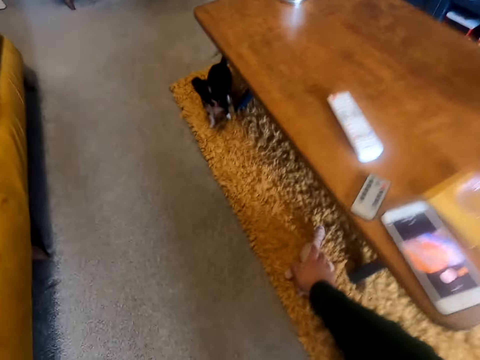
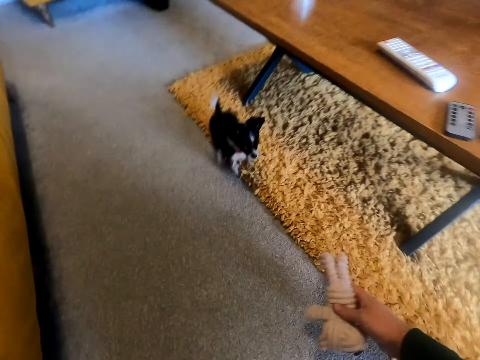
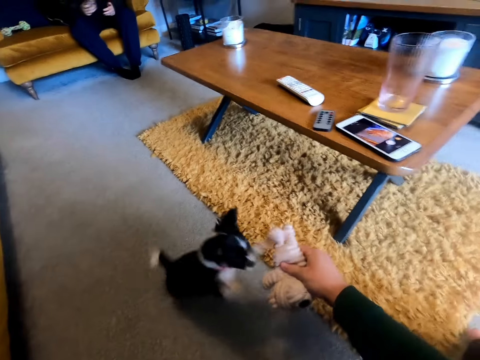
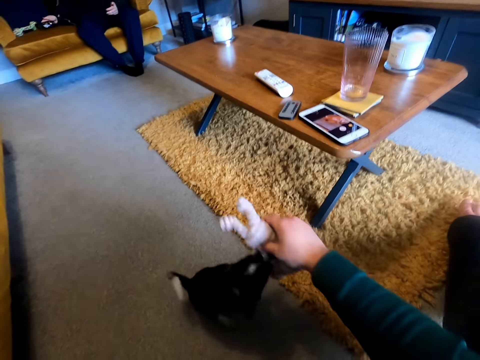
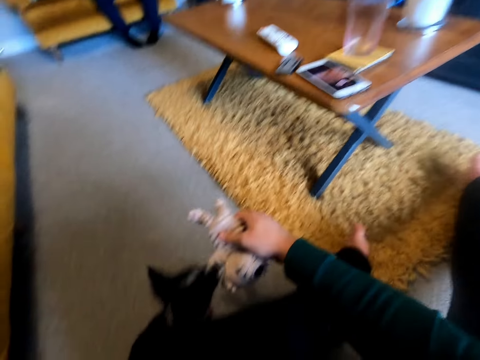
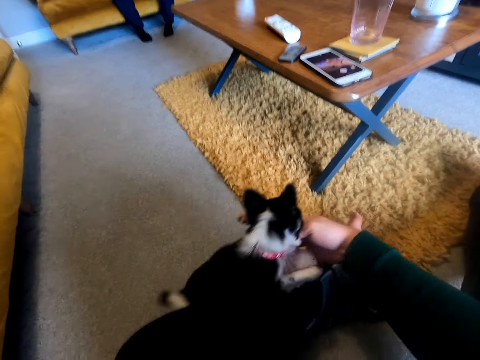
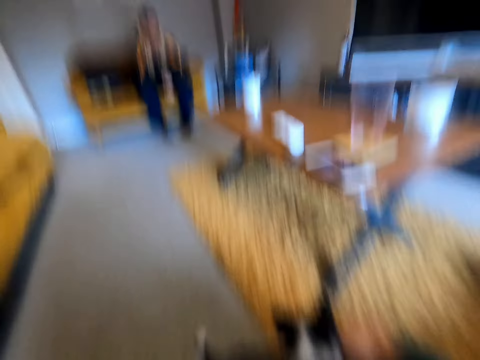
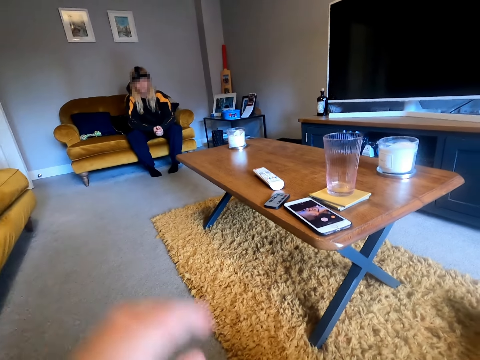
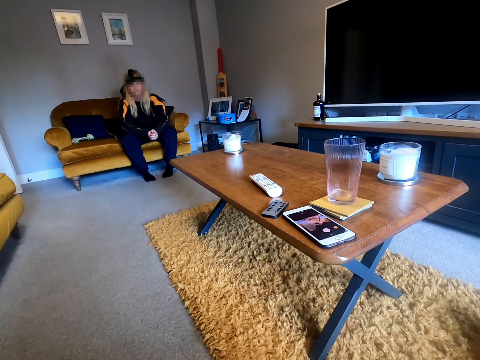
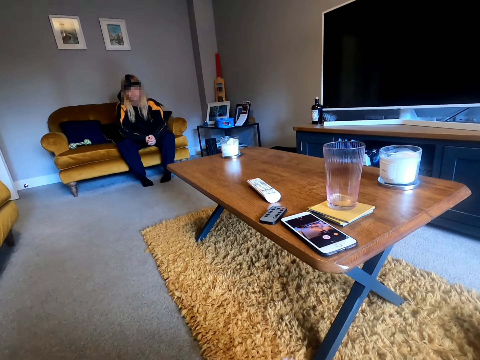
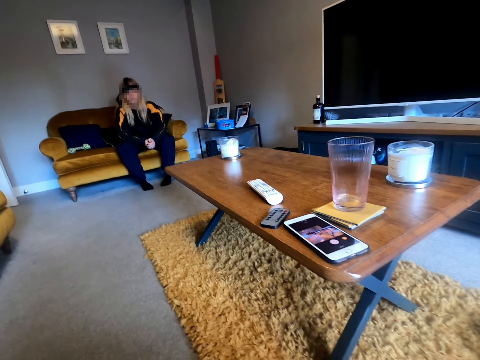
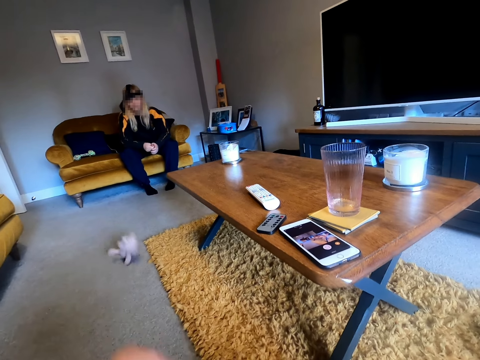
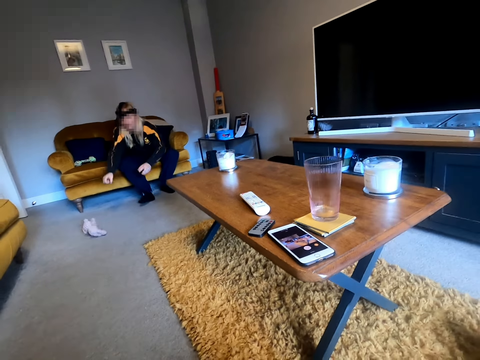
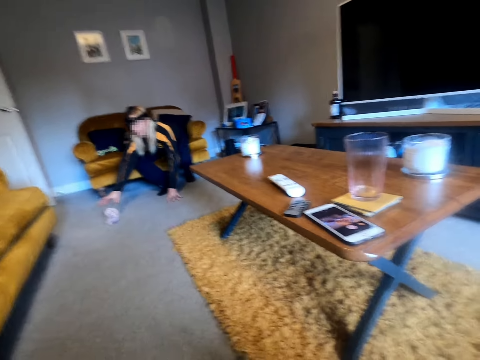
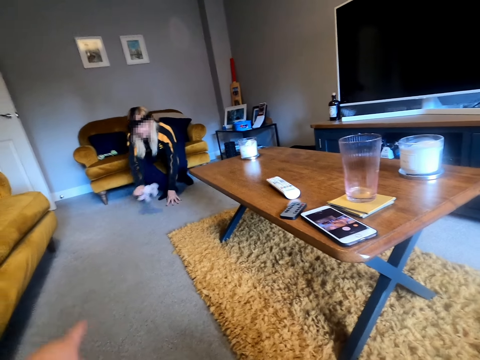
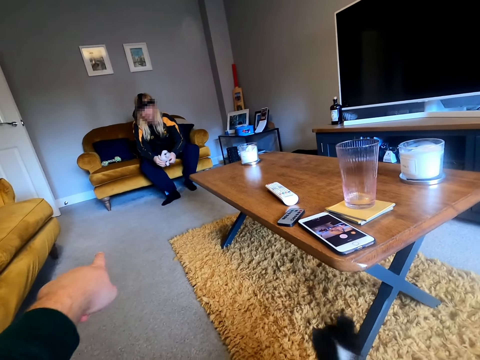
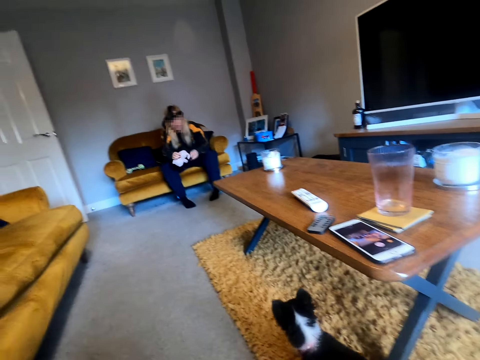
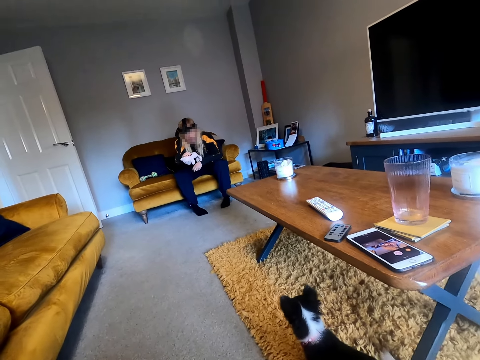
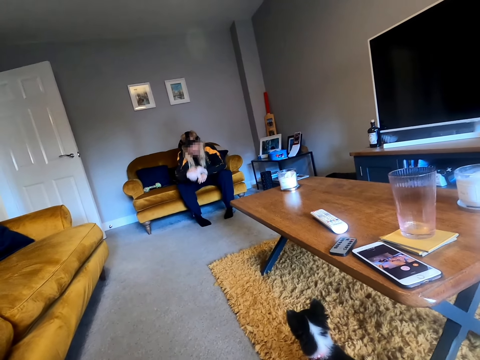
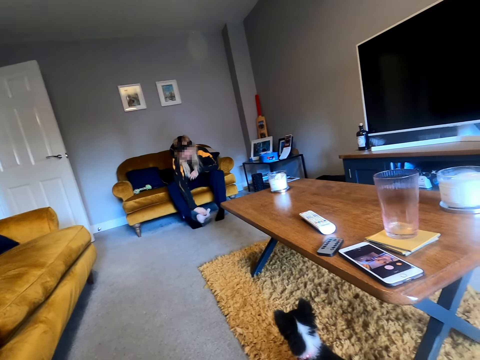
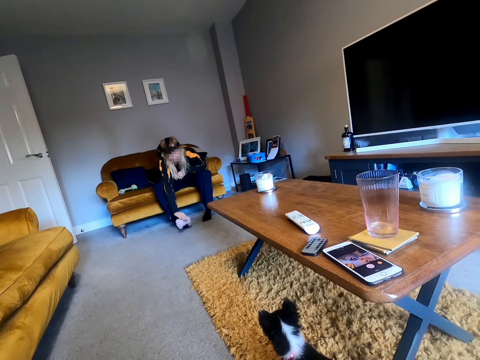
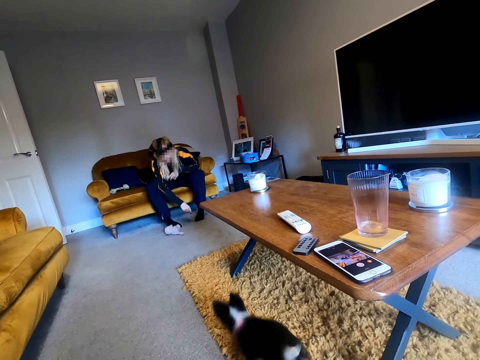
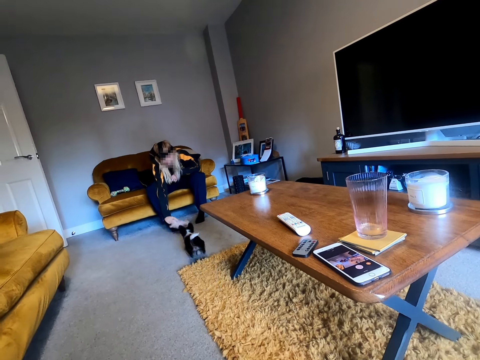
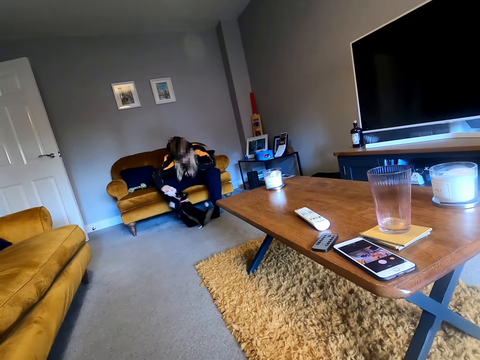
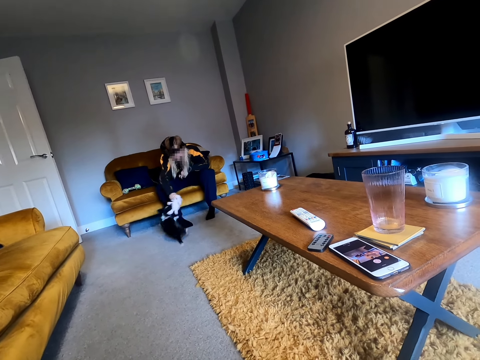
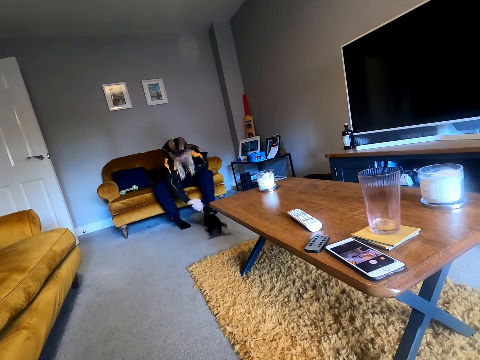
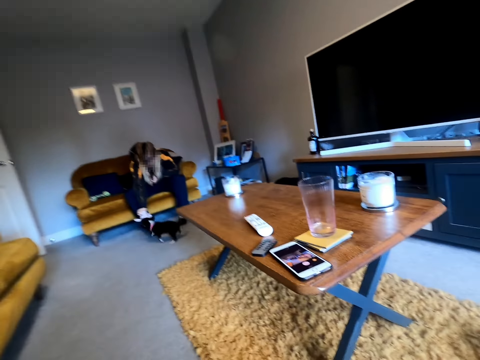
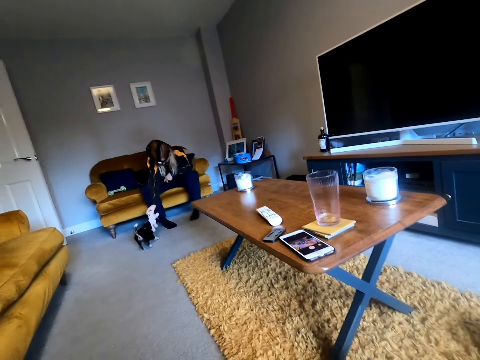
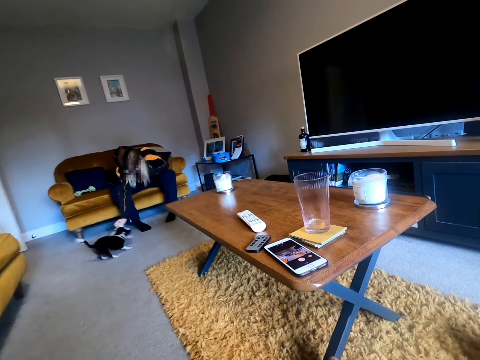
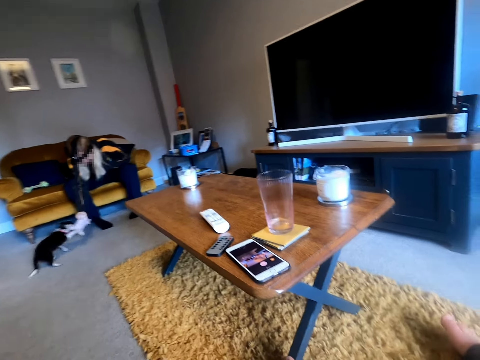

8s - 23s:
The camera wearer picks up a pet doll on a carpet. They play with a dog using the pet doll. A woman sits on a sofa. The camera wearer adjusts a hand. They throw the pet doll towards the woman. The woman picks up the pet doll. The camera wearer points towards the woman. They converse. The woman plays with the doll. She shakes the pet doll. The camera wearer drops the pet doll on the floor. The woman picks up the pet doll and plays with the dog using the pet doll.

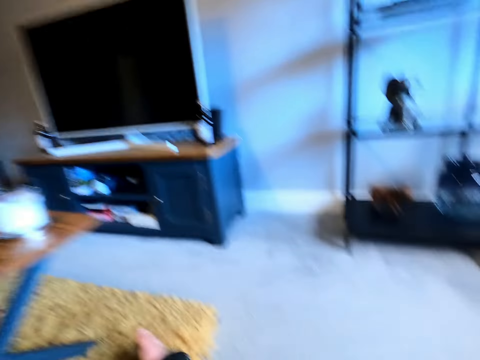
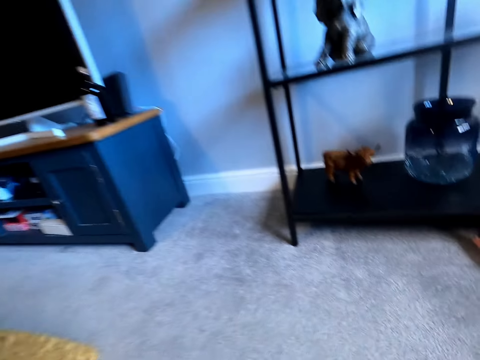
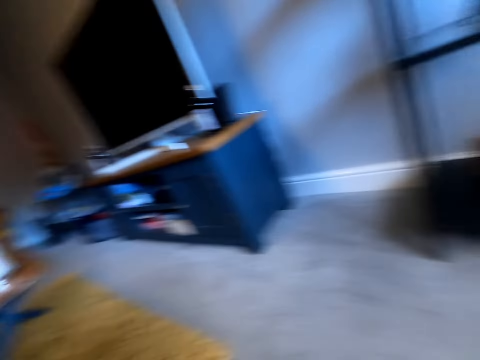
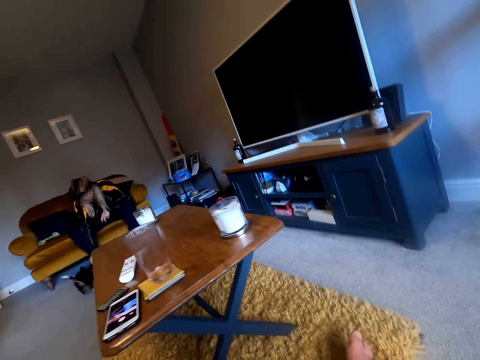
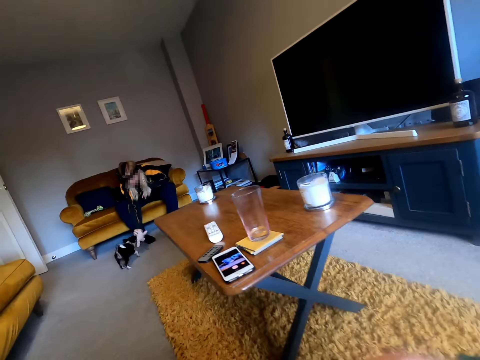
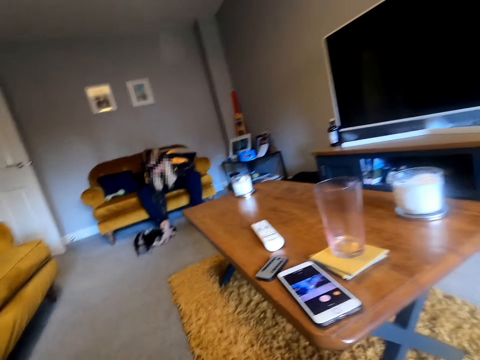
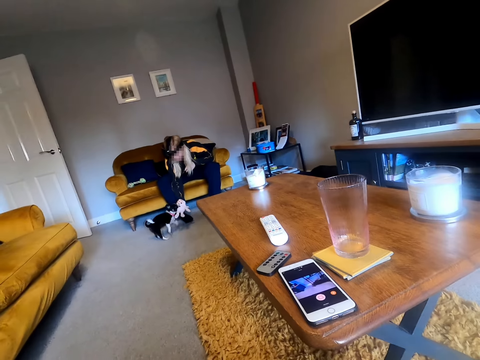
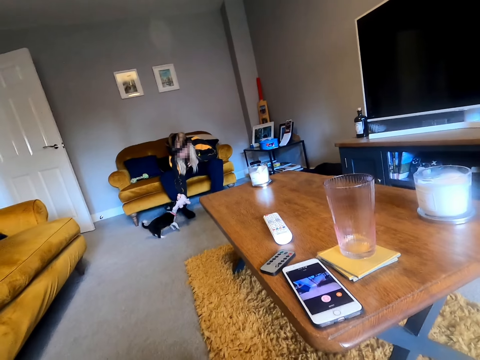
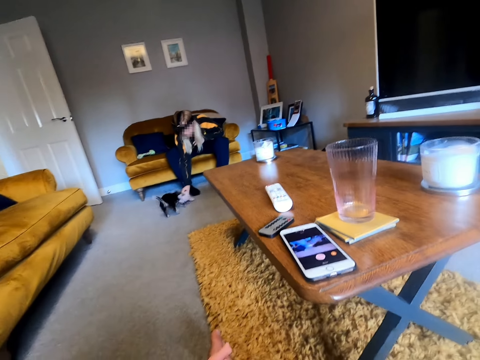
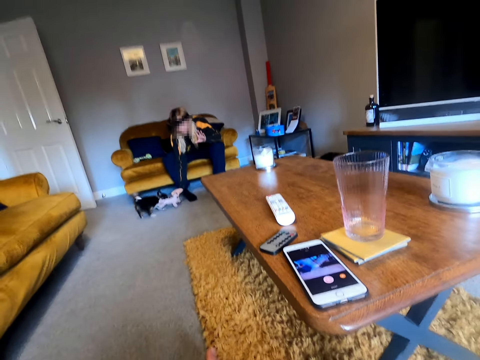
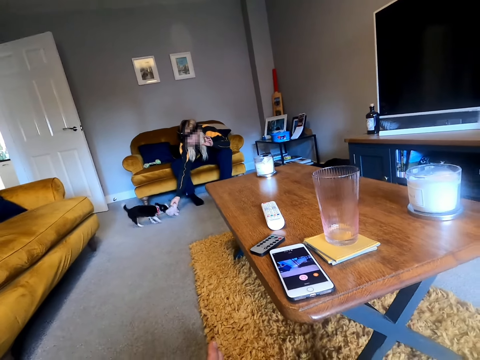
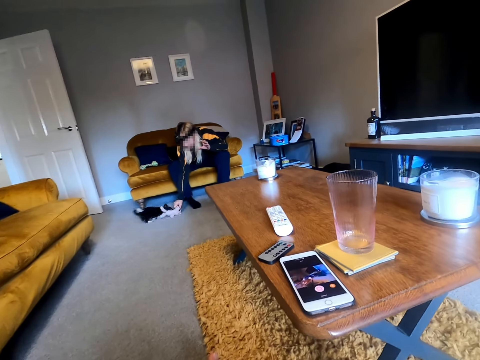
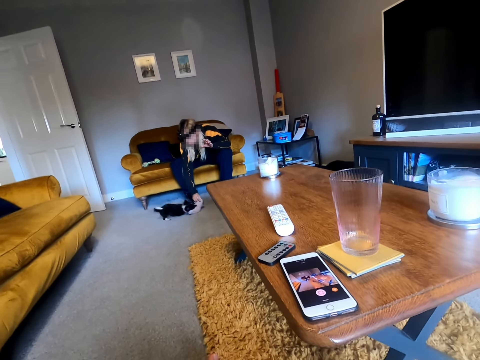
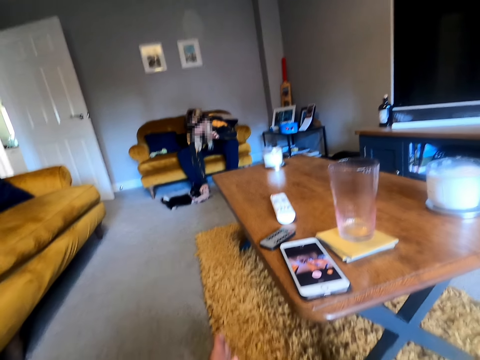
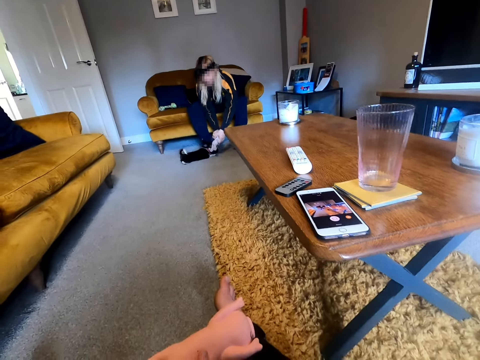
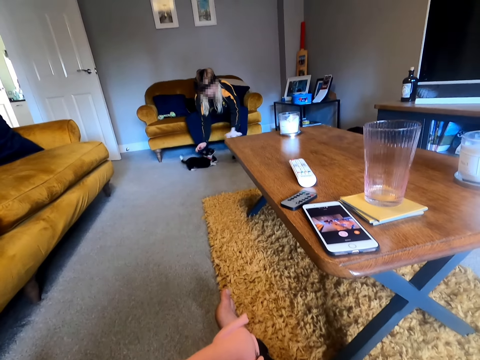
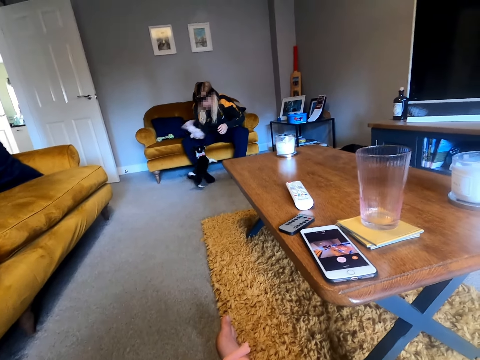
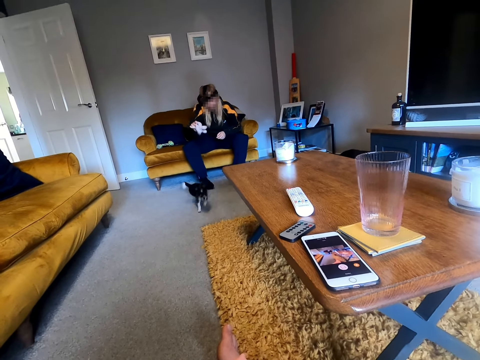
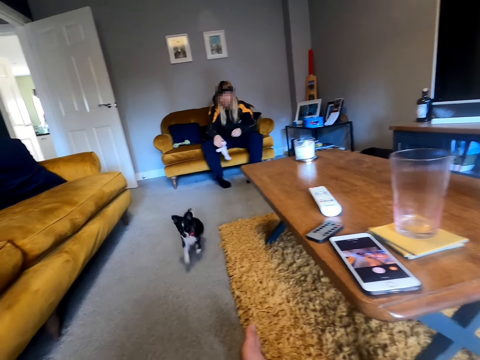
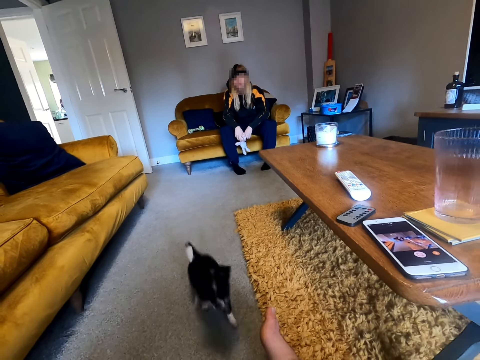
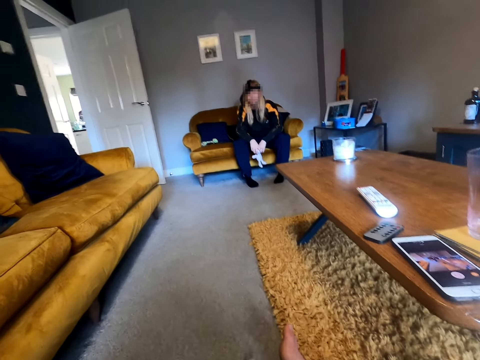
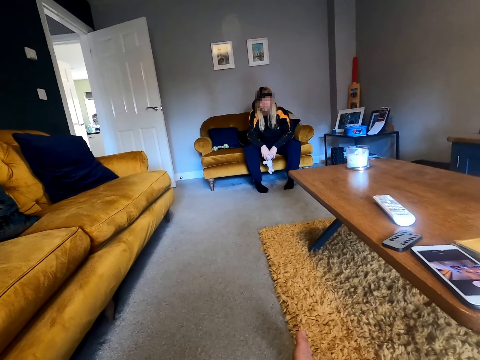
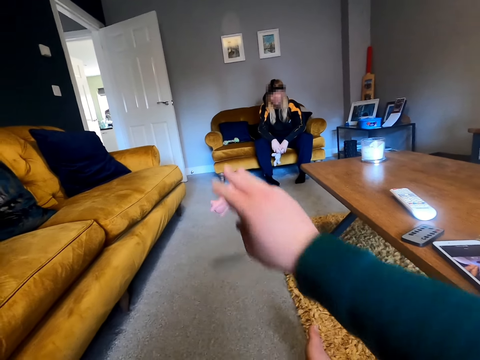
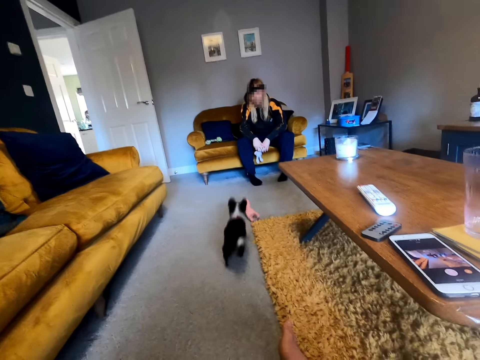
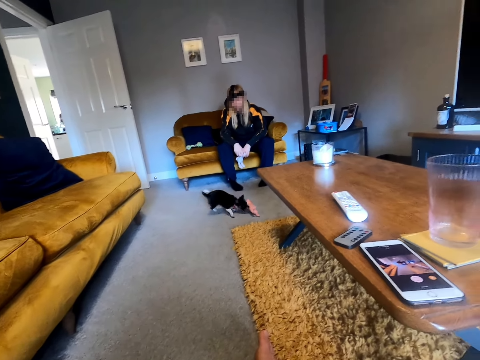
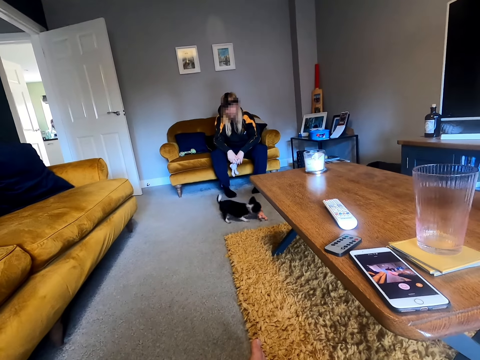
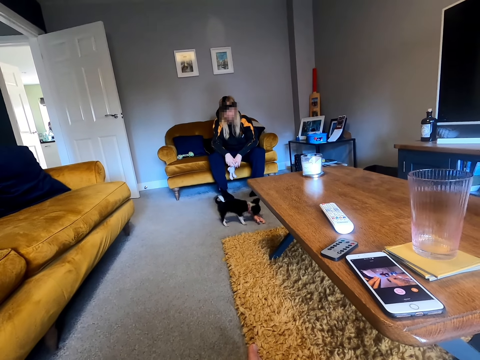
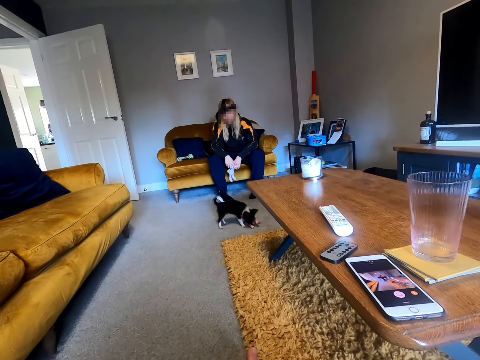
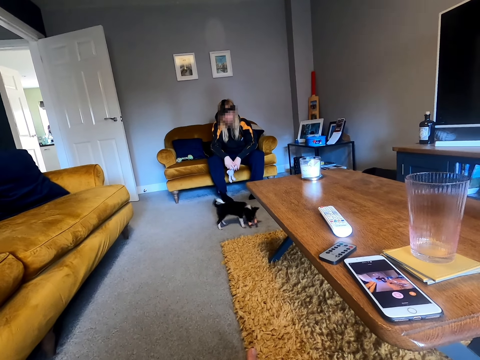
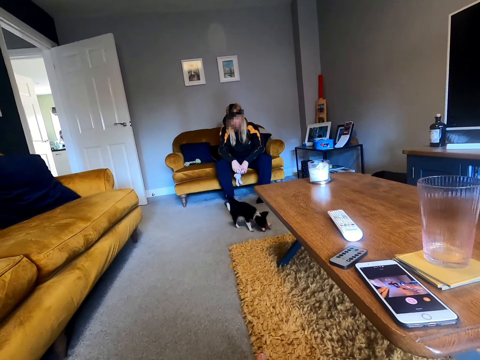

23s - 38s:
The camera wearer looks around in the house, leans towards the floor, moves around the living room. They adjust their sitting position. They converse. They throw a pet doll towards a woman. They stare at the room.
